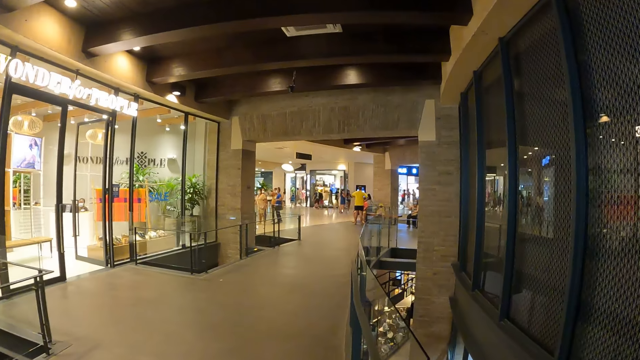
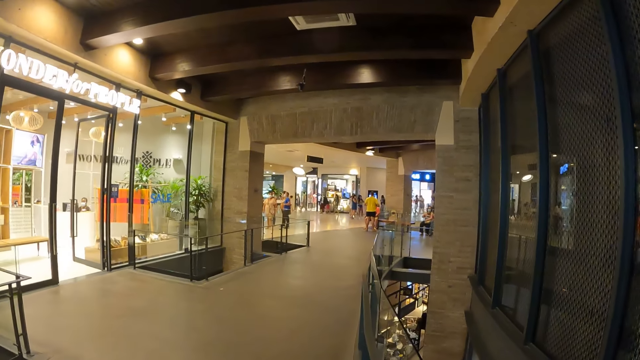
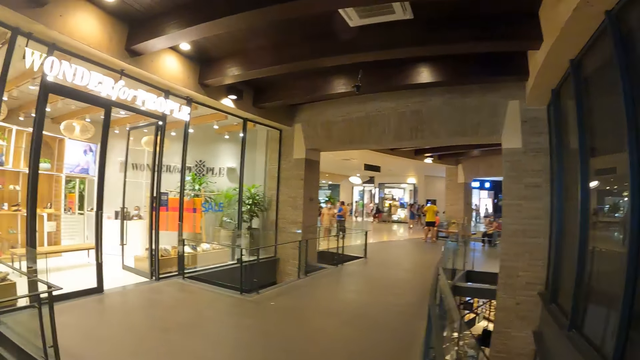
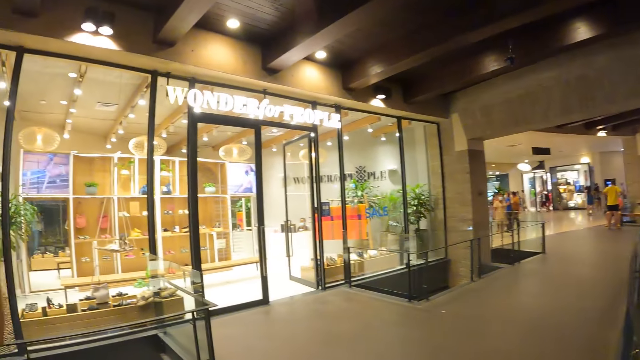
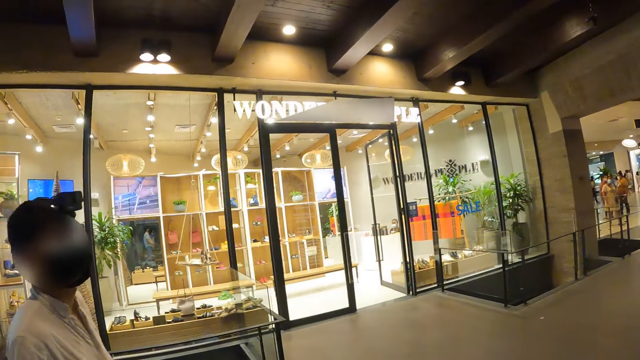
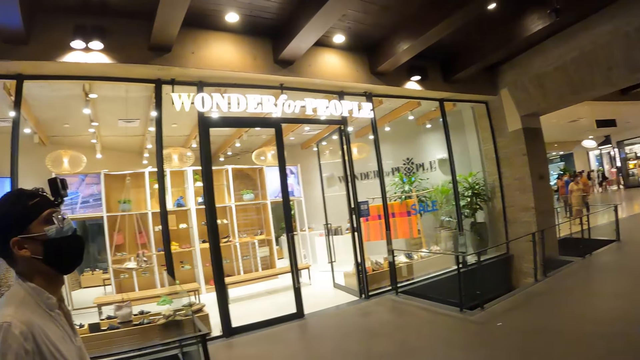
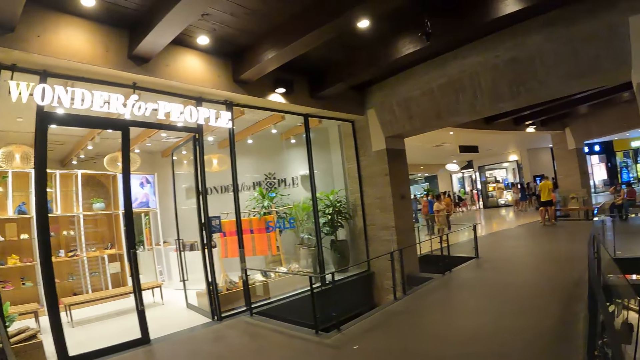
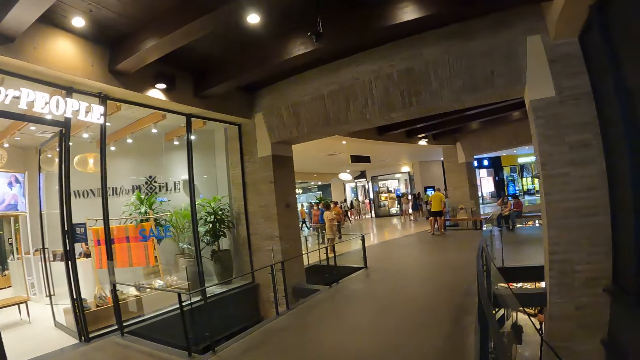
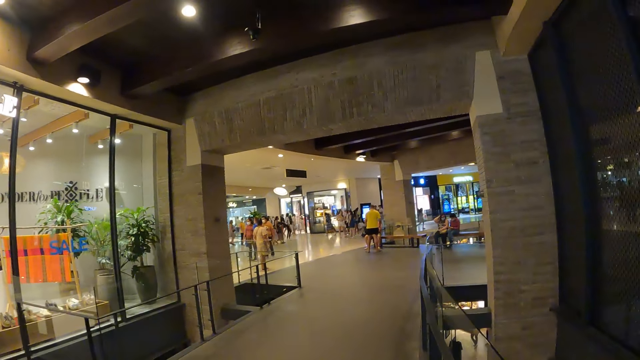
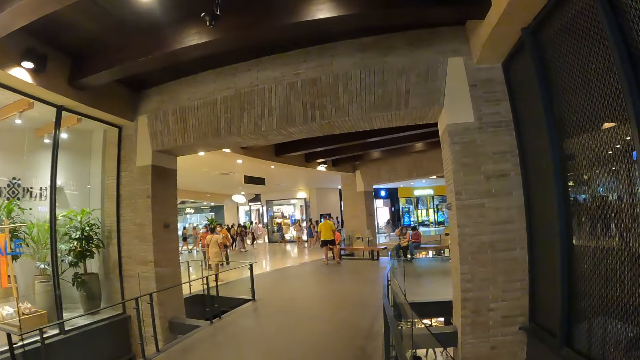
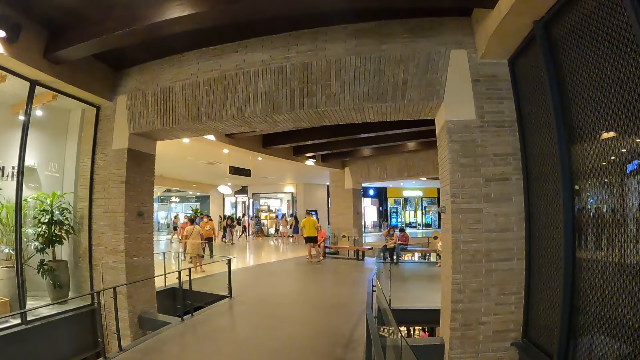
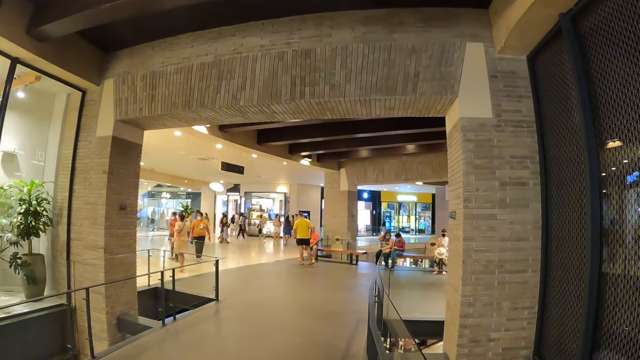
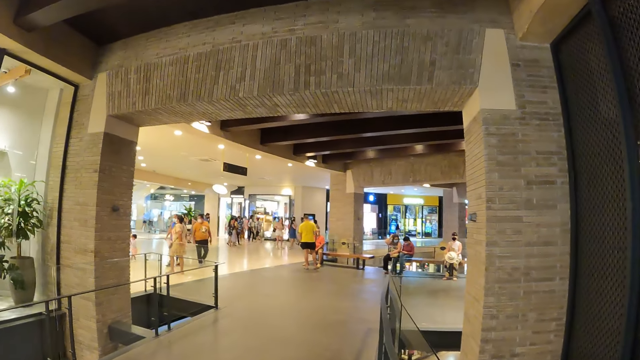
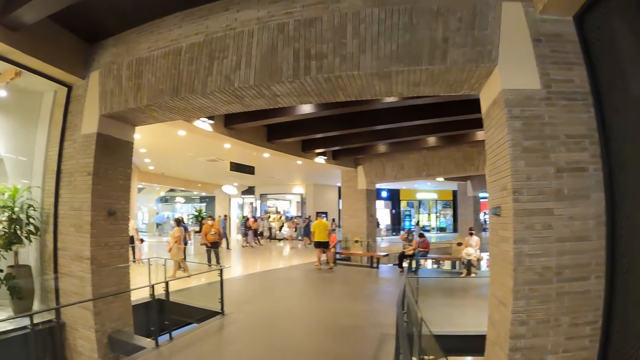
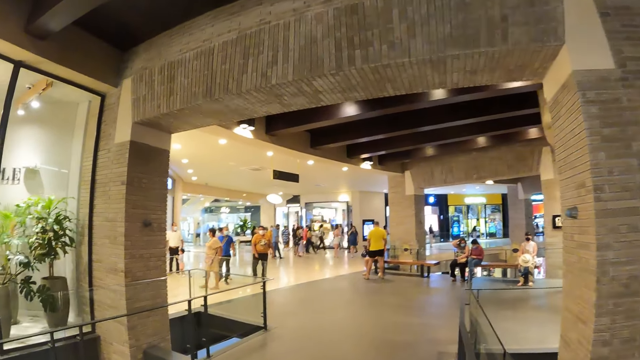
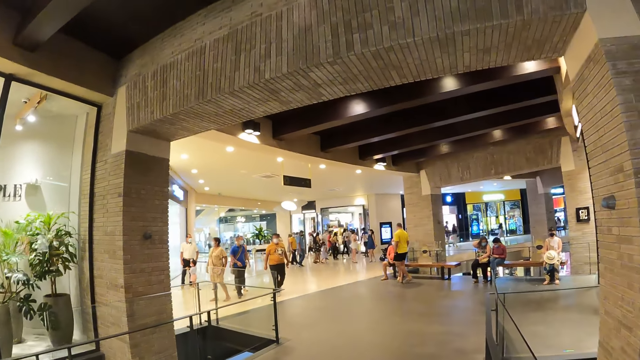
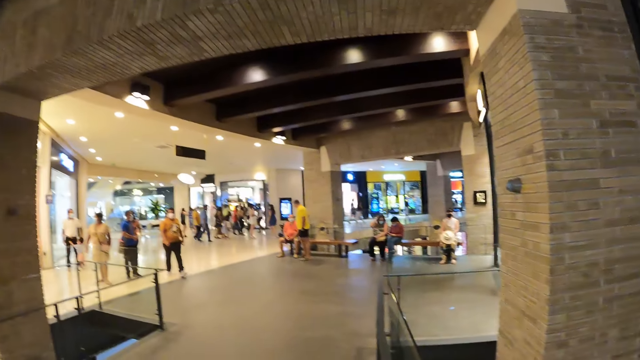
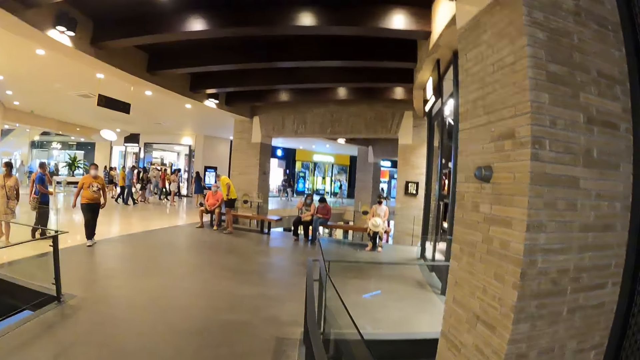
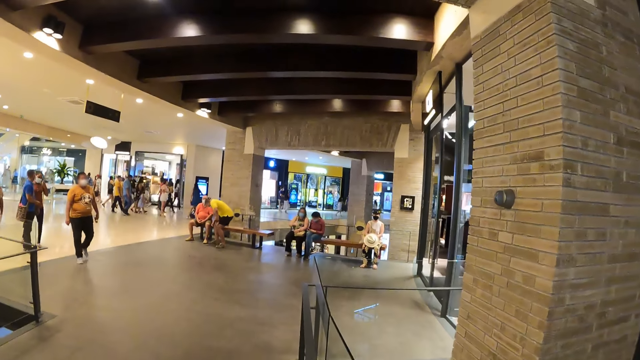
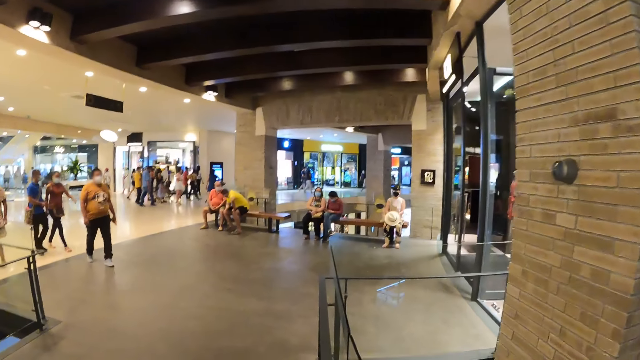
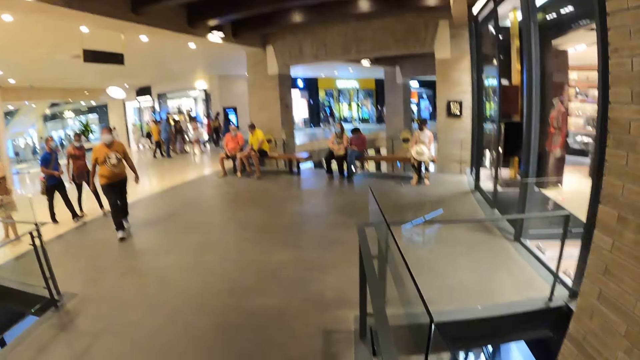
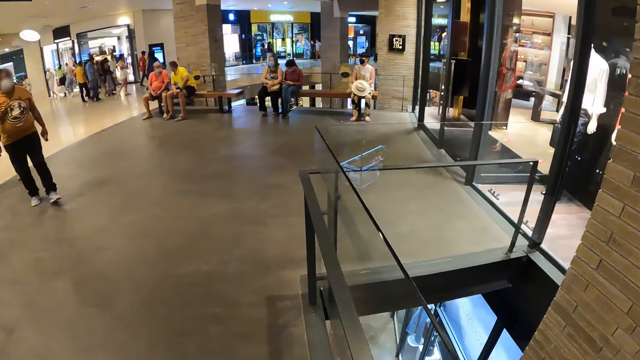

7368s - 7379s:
The camera wearer interacts with a man. They walk around a mall.

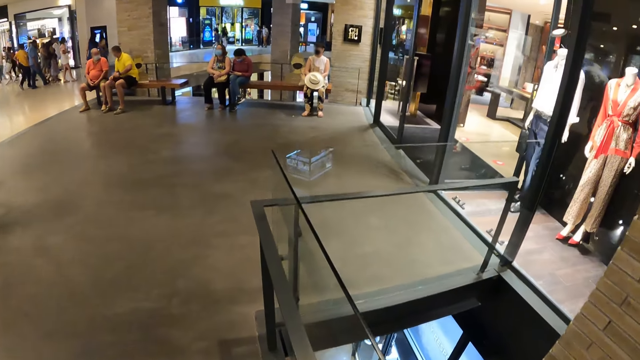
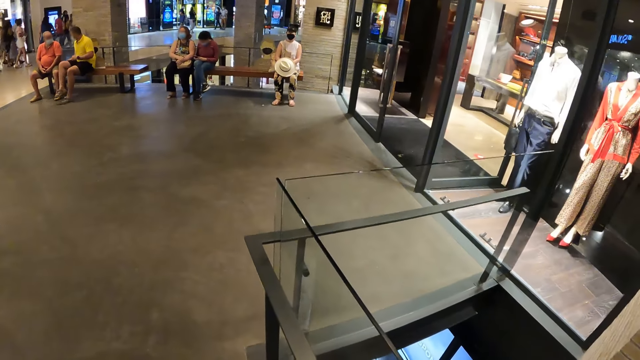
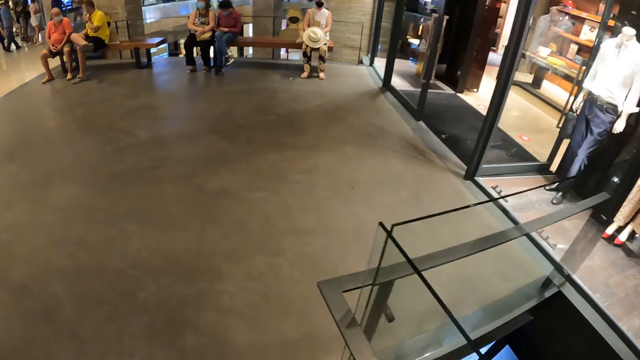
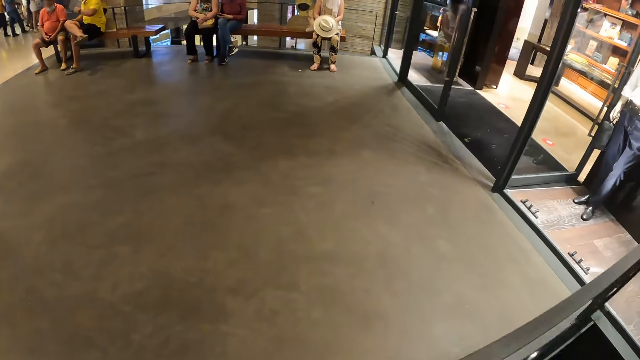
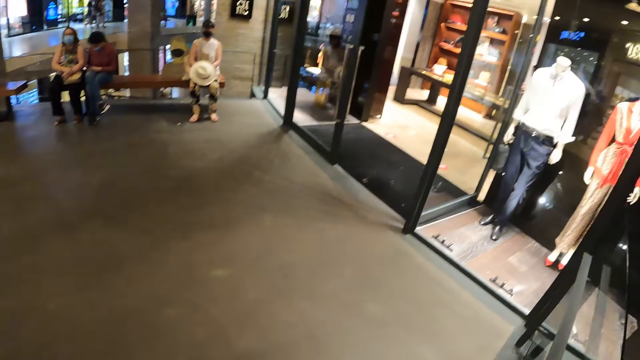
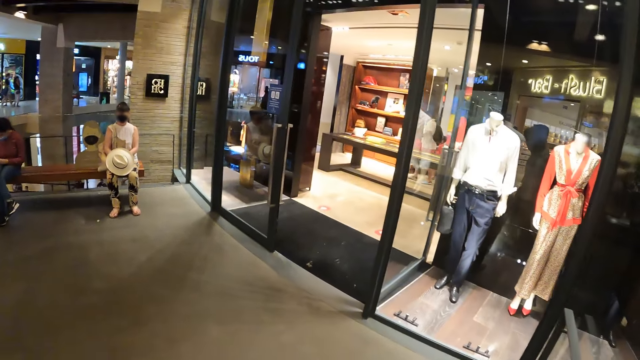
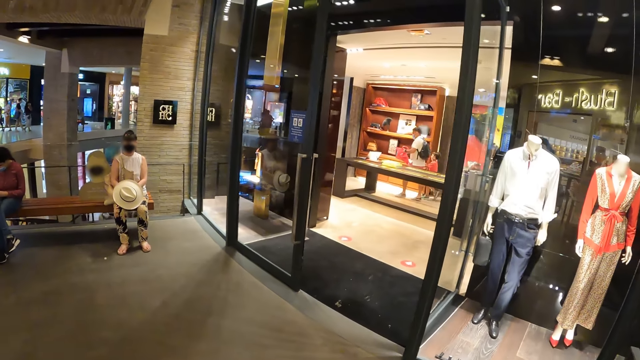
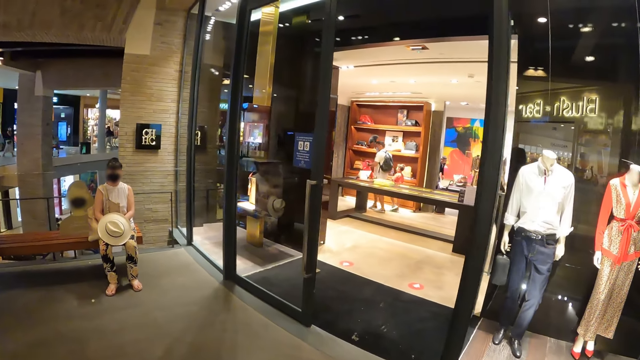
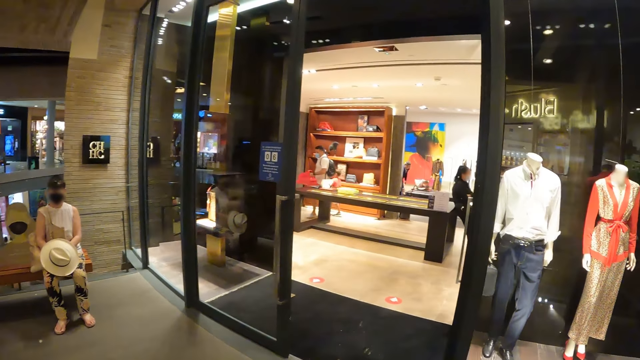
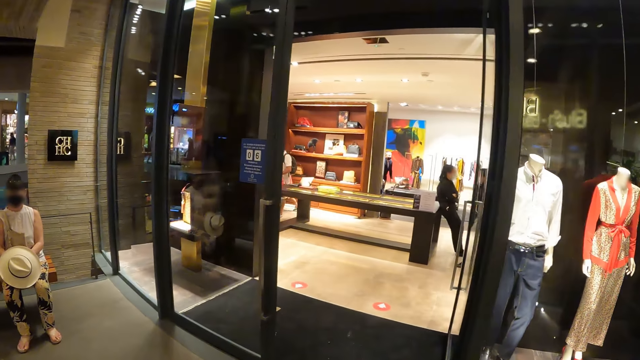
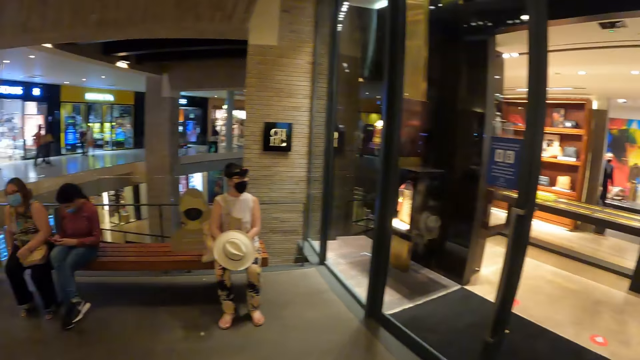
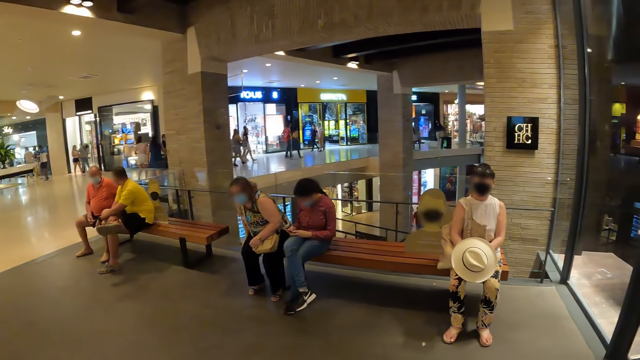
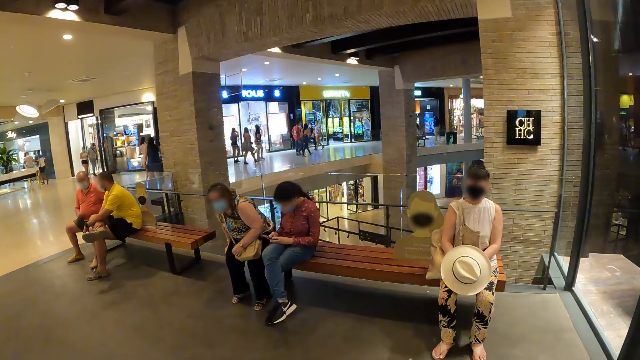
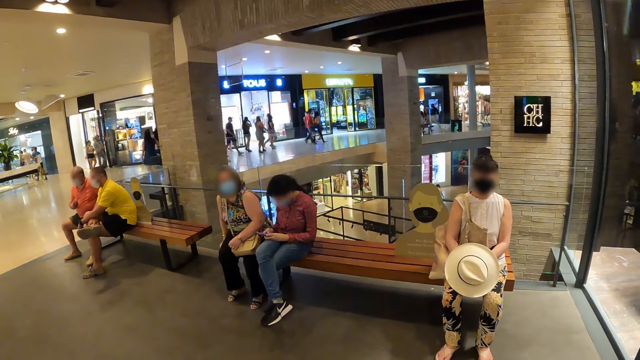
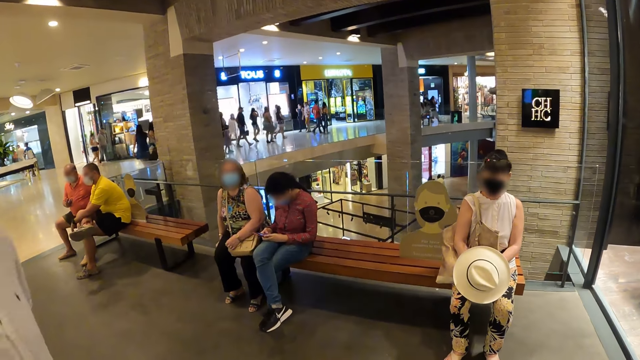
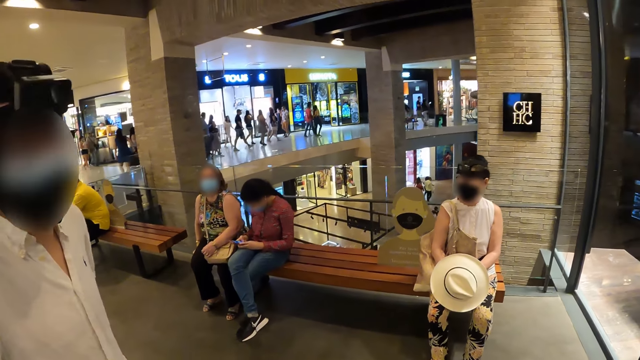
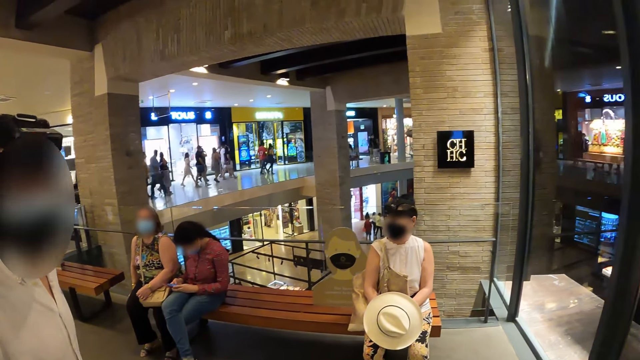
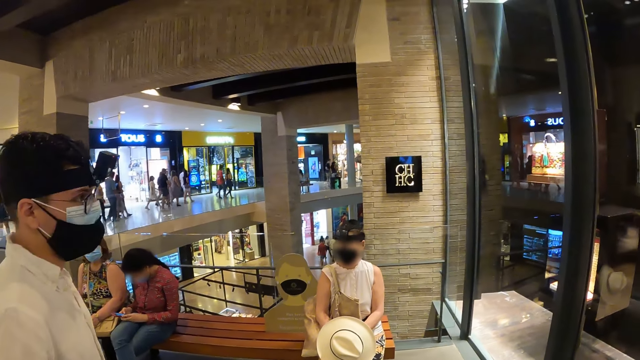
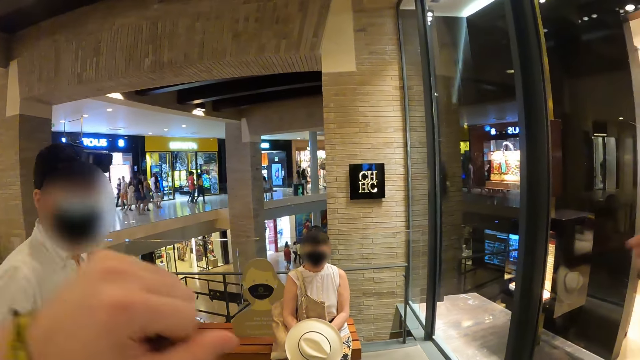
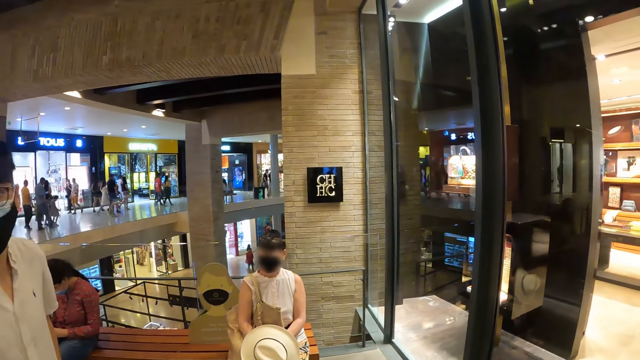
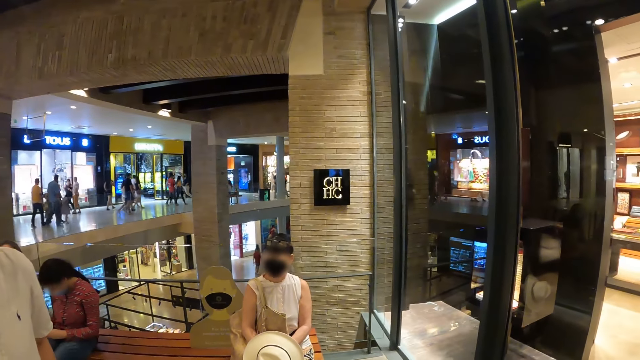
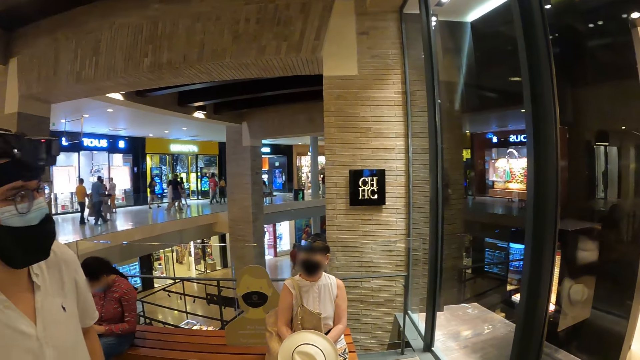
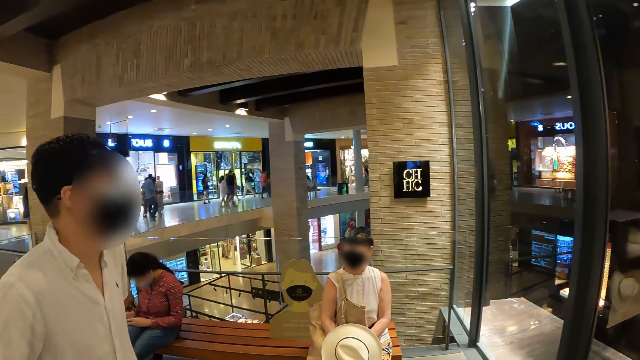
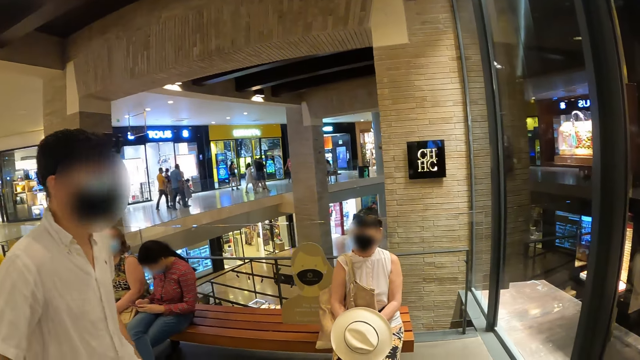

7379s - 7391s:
The camera wearer looks around a mall. They walk around the mall. A man interacts with the camera wearer. The camera wearer looks around the mall.
